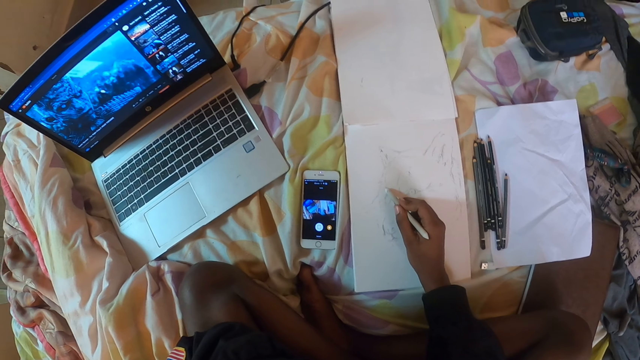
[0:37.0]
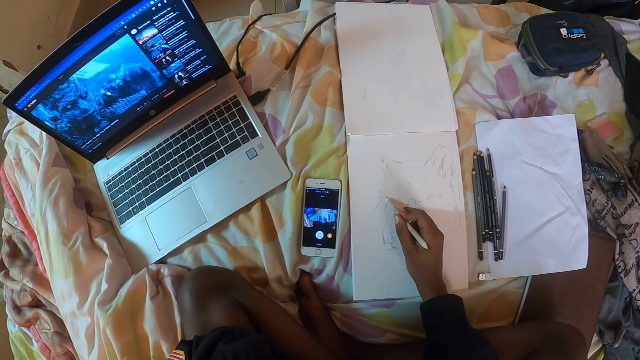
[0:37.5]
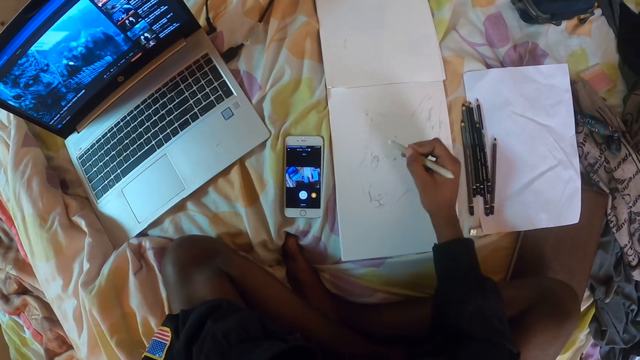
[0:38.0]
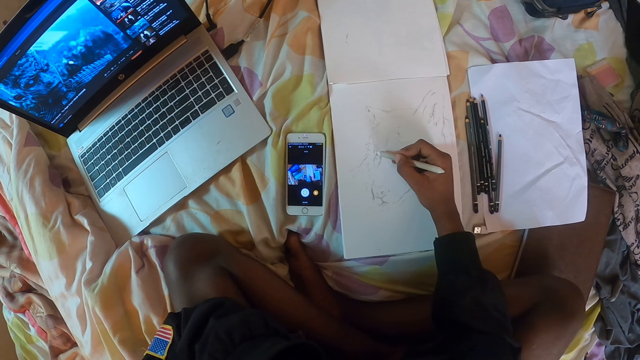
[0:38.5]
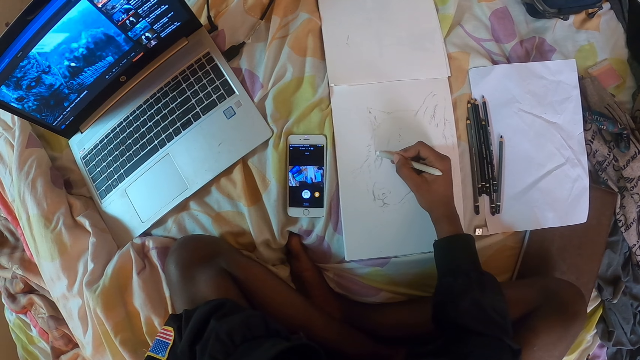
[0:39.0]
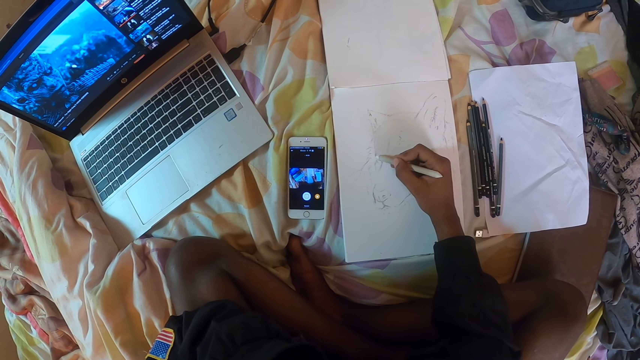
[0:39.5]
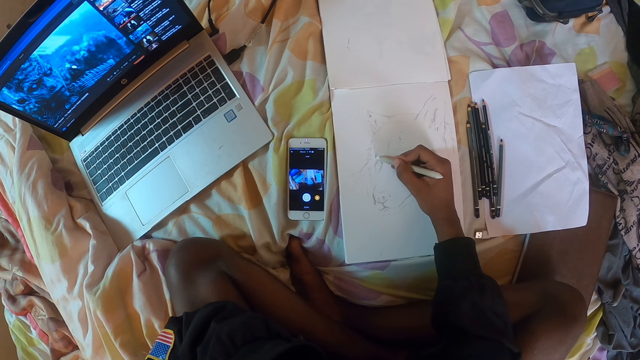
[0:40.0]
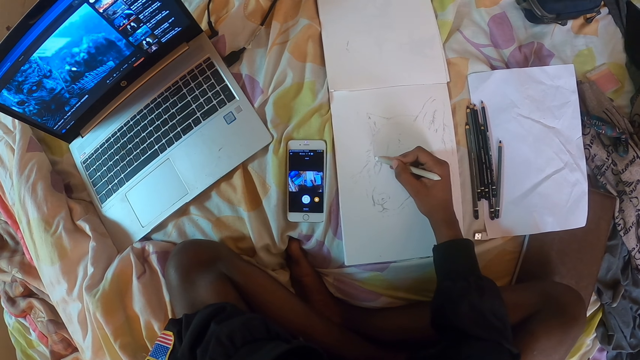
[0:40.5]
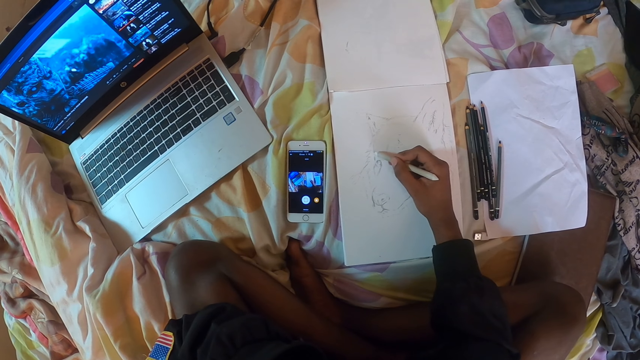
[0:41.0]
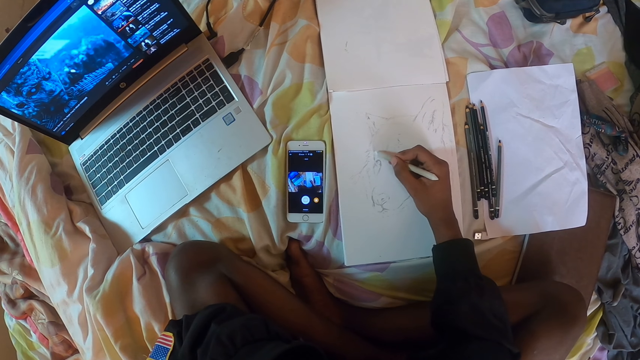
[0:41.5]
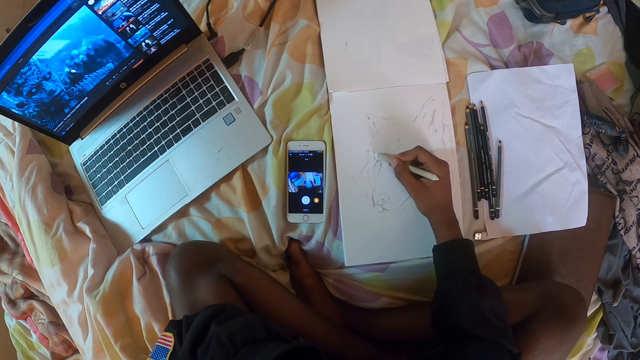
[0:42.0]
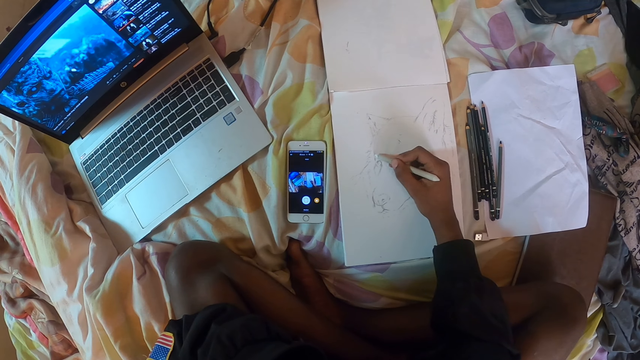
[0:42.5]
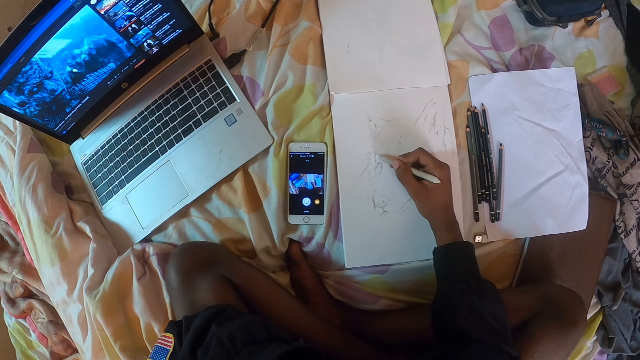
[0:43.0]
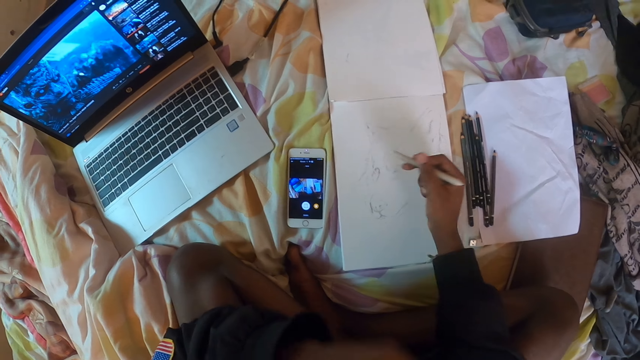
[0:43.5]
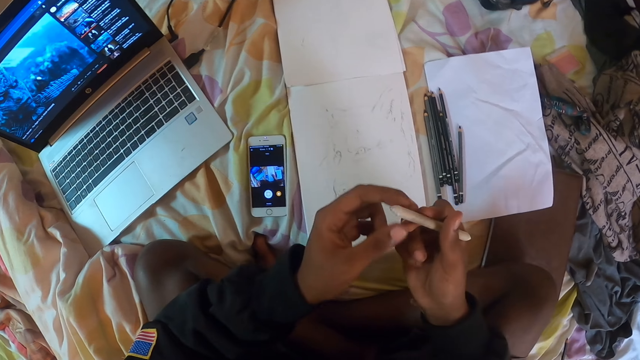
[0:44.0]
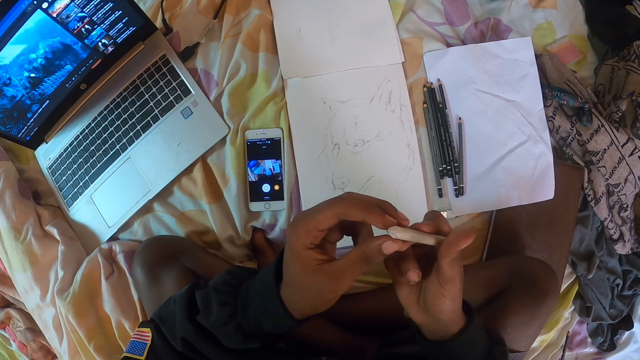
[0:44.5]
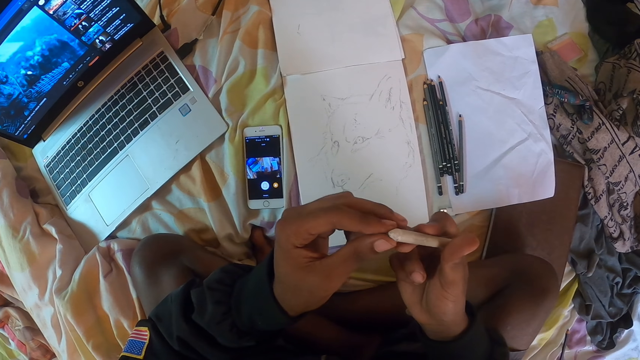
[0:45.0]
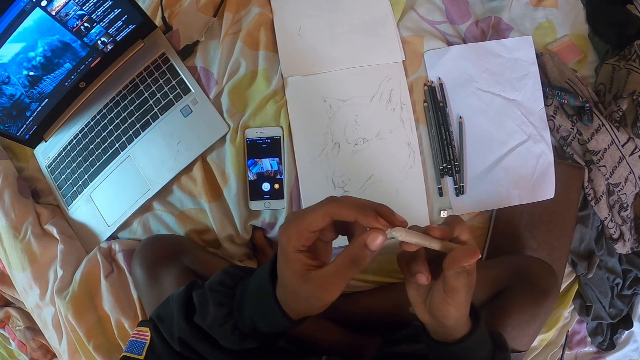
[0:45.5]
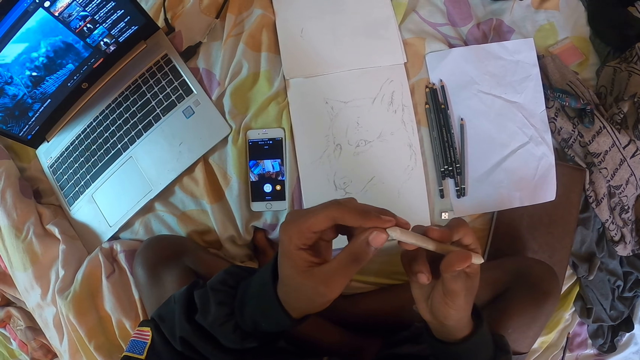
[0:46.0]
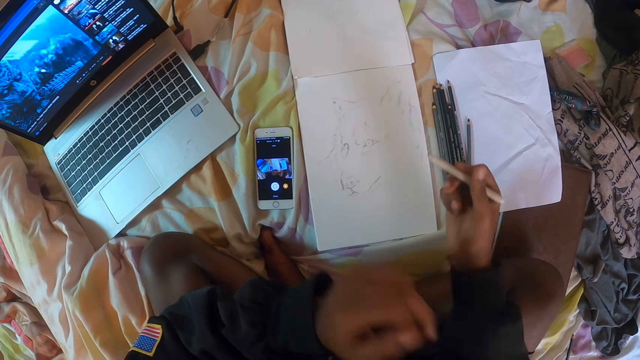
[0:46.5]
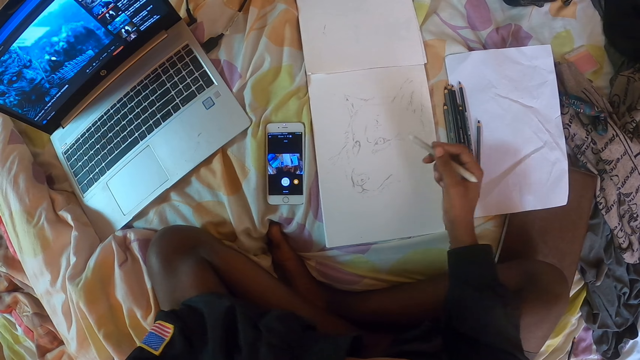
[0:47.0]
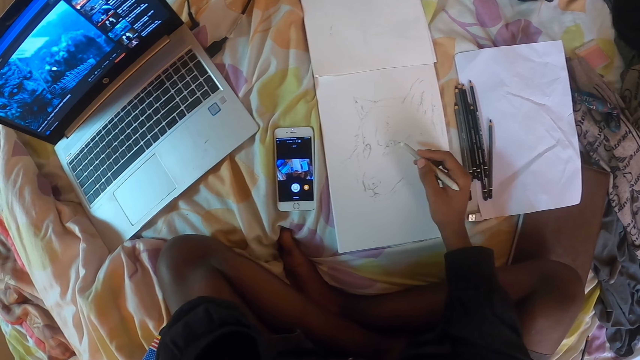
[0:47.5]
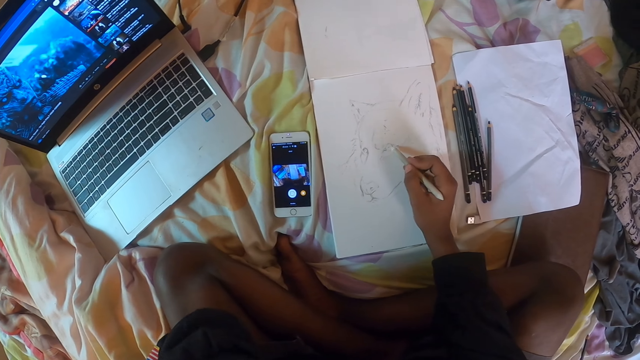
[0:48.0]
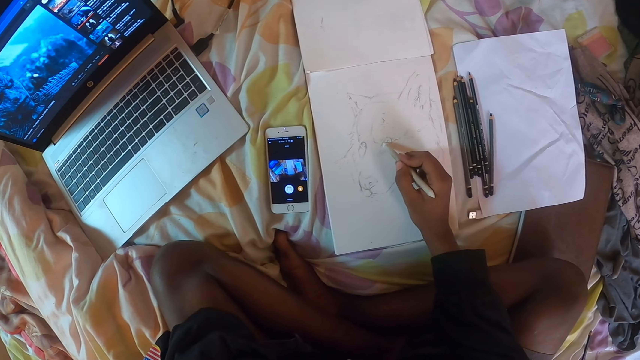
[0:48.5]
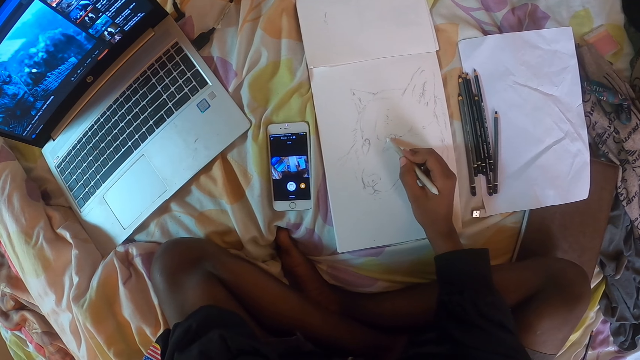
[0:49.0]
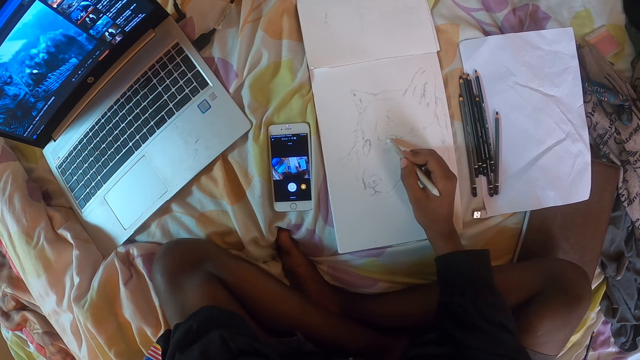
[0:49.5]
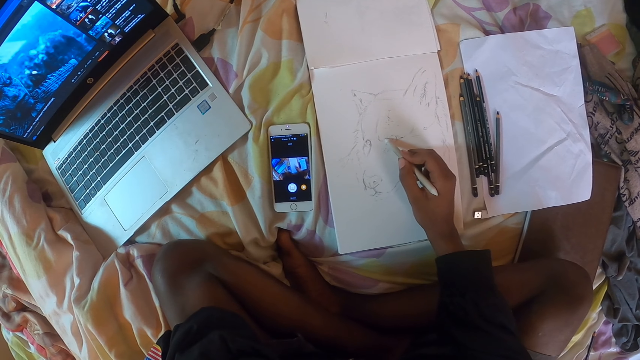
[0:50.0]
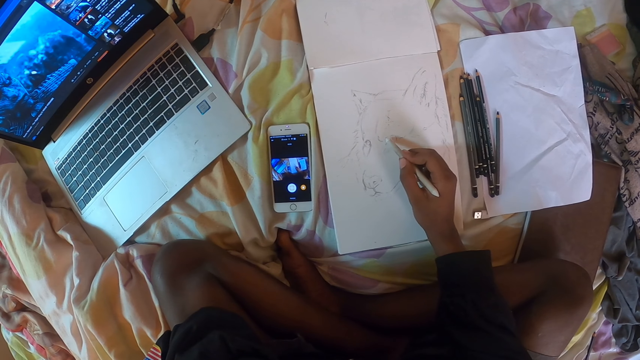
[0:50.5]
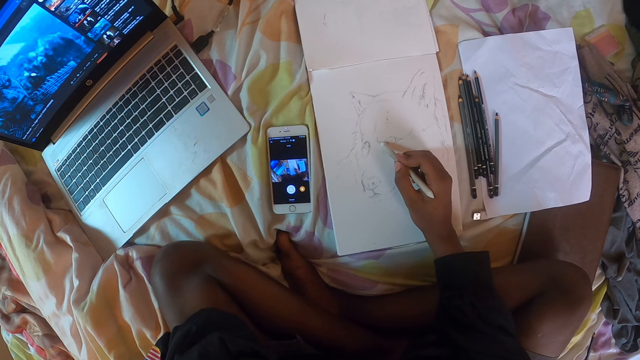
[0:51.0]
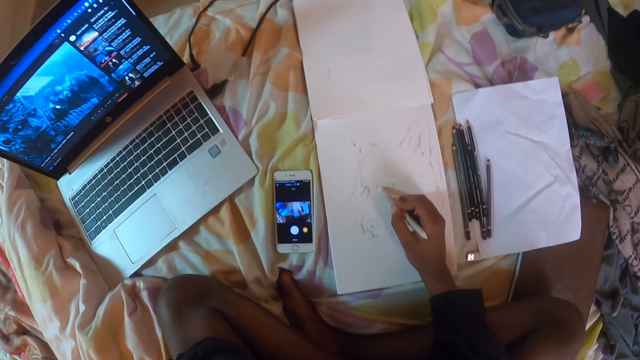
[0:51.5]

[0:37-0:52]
The camera wearer holds the color pencil with both hands. They pull the color pencil with the left hand. They shade the picture with the color pencil. They draw the picture on the piece of paper on the table with a pencil.

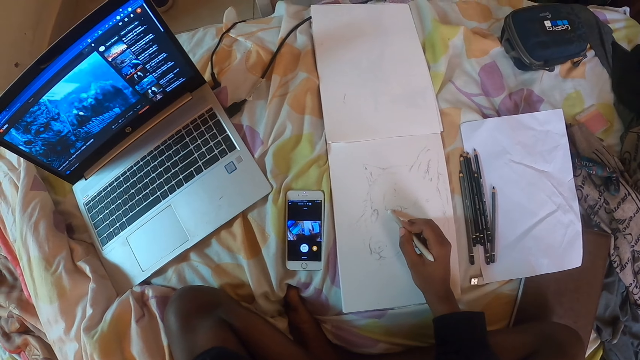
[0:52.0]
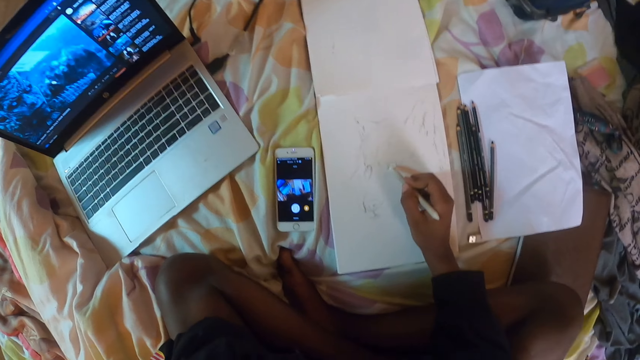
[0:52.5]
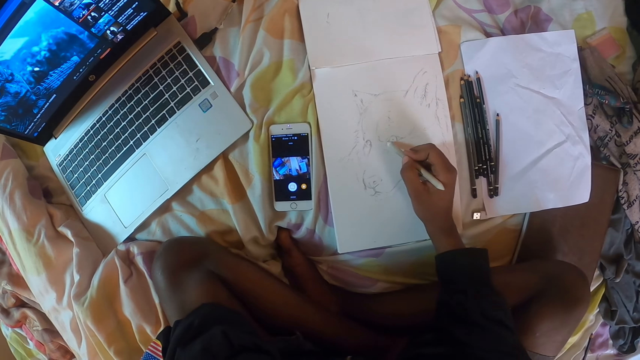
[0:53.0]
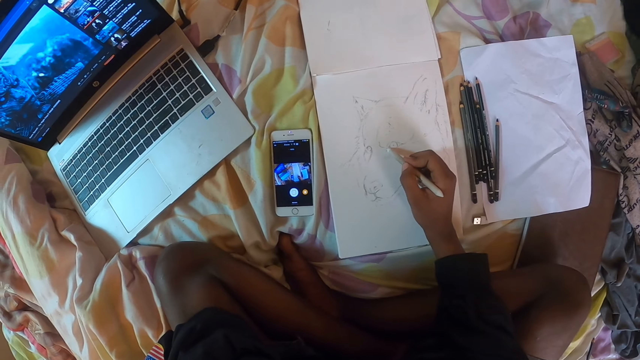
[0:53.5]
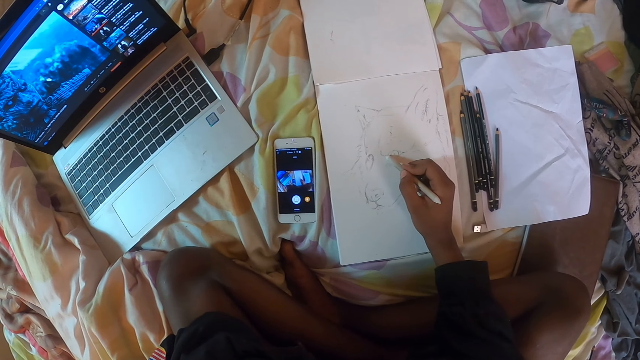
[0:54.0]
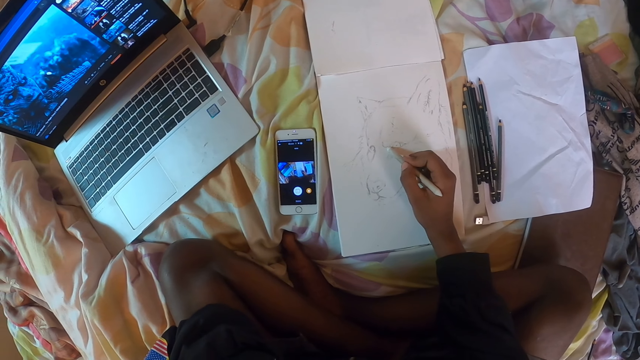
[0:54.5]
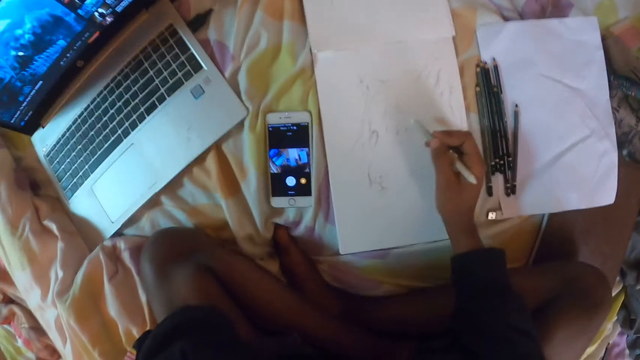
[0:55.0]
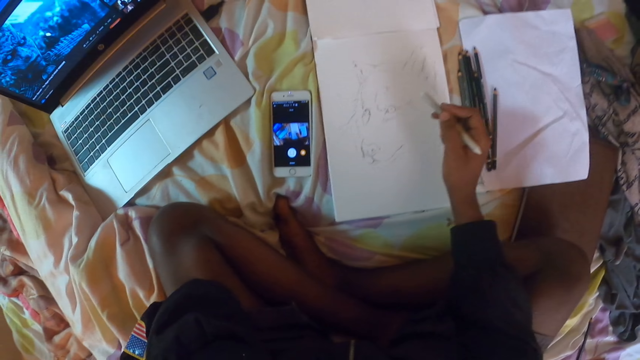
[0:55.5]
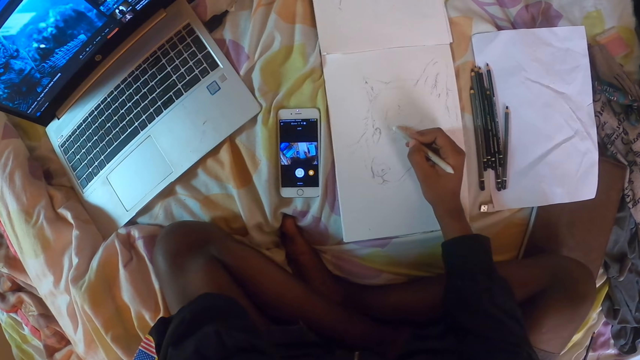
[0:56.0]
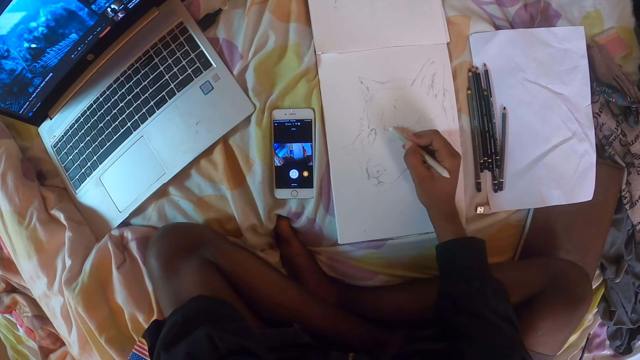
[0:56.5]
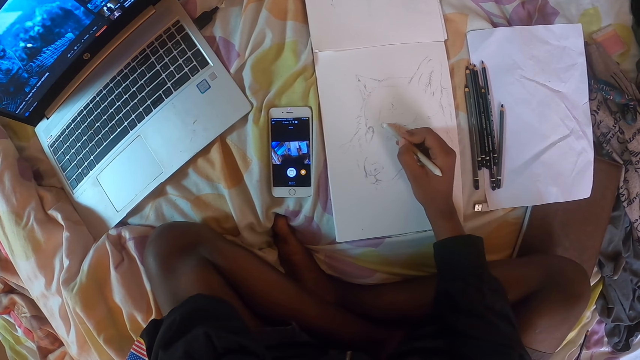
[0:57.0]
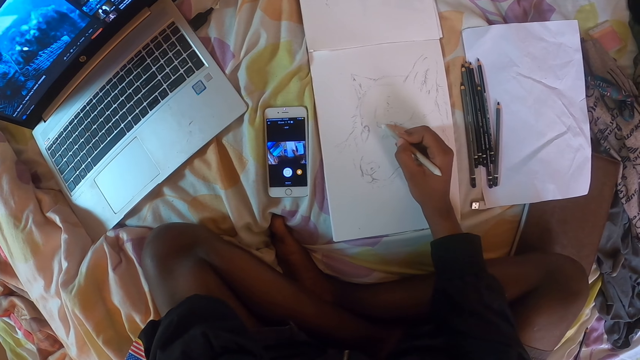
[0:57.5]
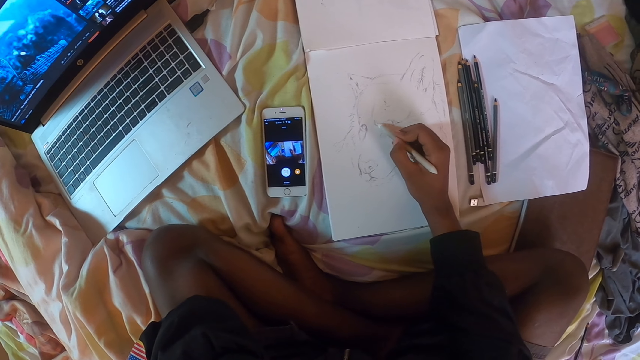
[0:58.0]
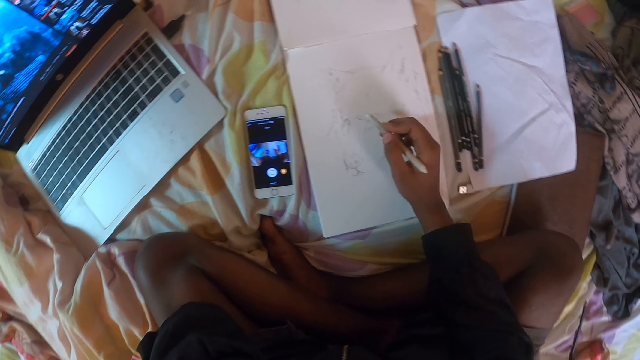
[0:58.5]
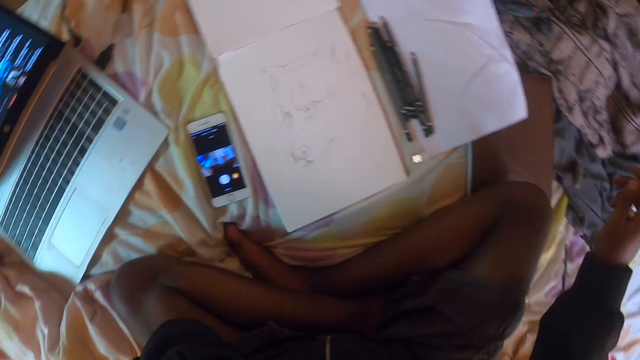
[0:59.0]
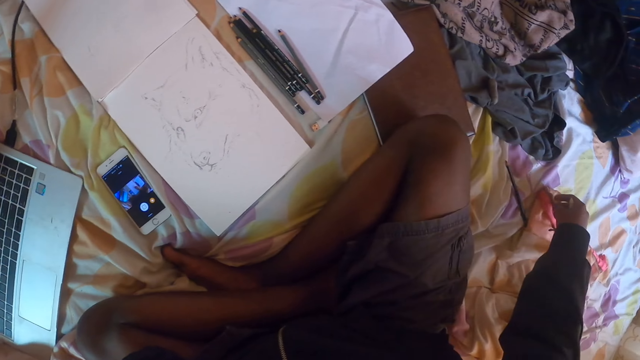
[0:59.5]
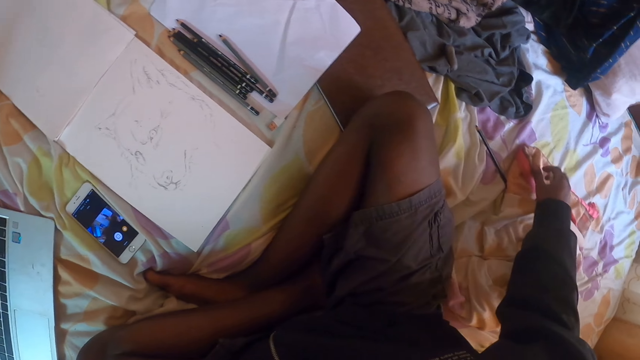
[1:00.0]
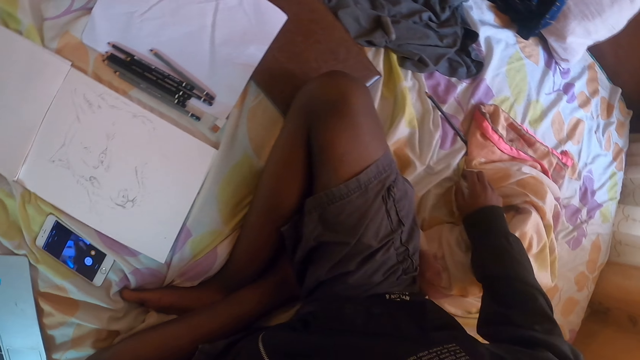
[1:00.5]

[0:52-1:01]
The camera wearer sits on the bed in the room. They search the bed cover with the right hand.
